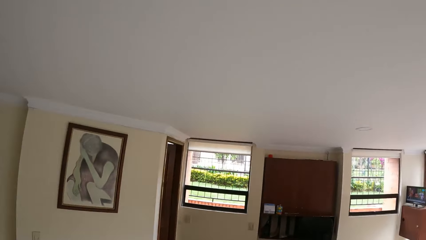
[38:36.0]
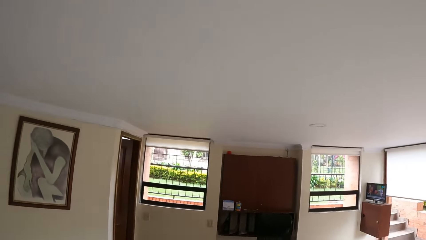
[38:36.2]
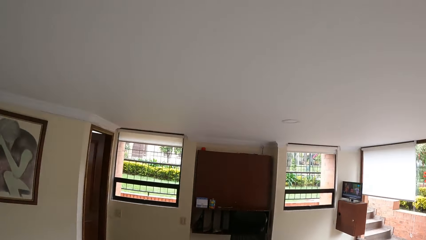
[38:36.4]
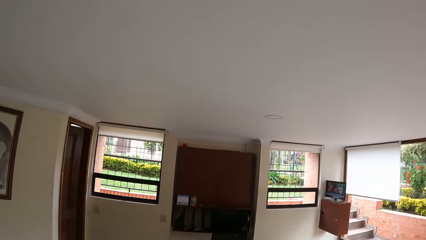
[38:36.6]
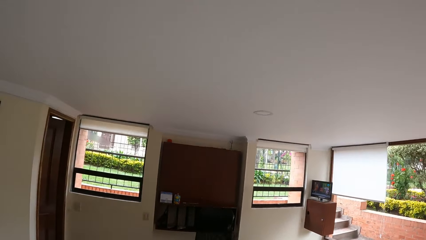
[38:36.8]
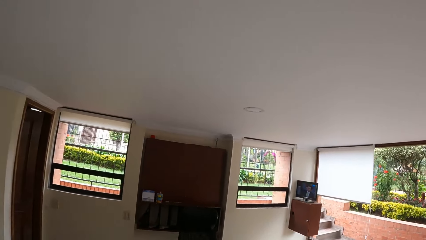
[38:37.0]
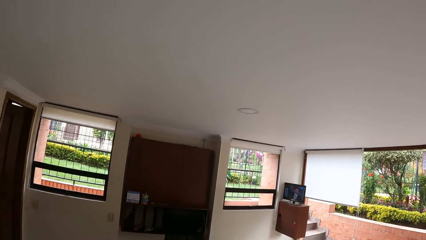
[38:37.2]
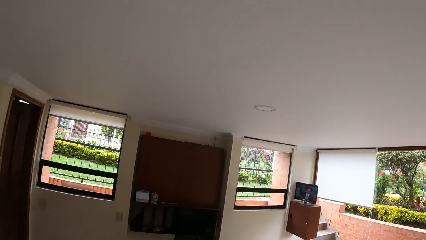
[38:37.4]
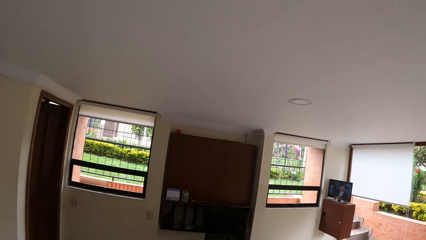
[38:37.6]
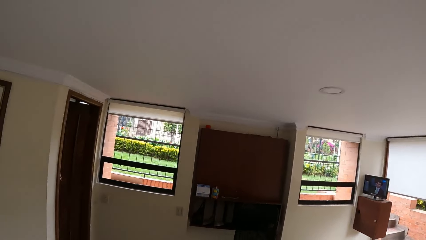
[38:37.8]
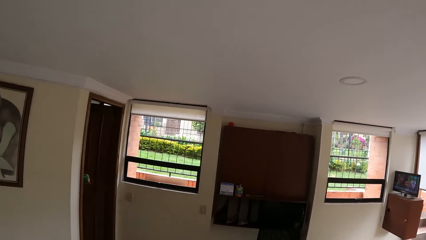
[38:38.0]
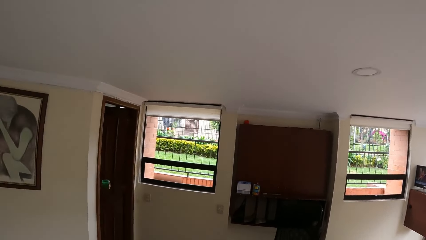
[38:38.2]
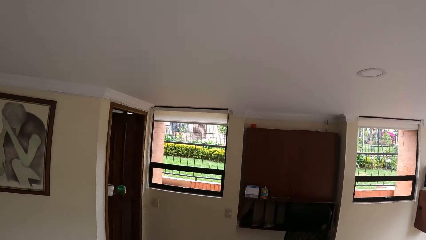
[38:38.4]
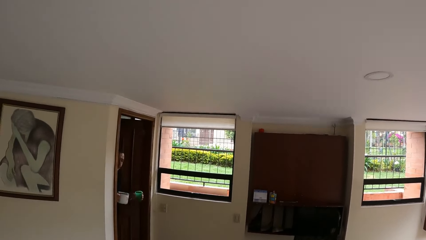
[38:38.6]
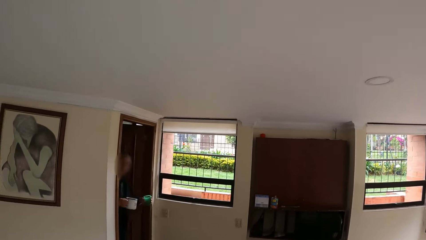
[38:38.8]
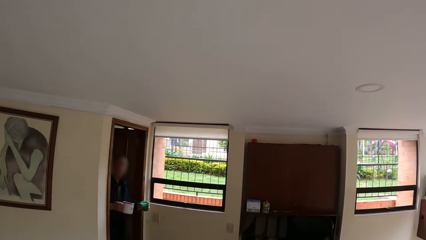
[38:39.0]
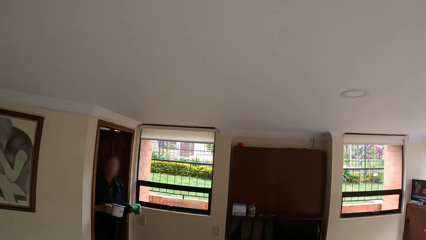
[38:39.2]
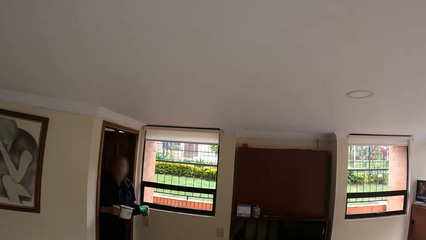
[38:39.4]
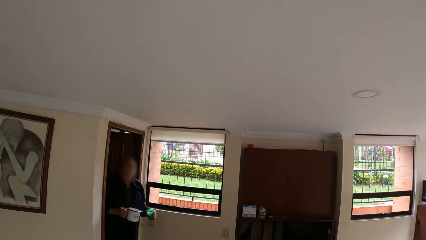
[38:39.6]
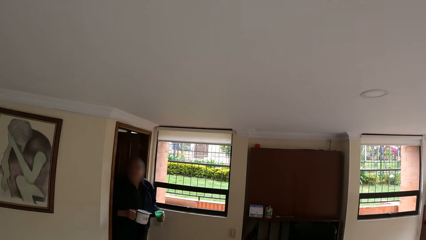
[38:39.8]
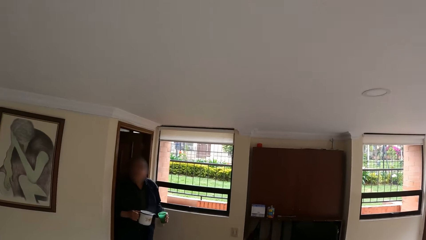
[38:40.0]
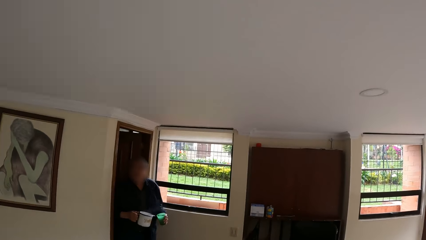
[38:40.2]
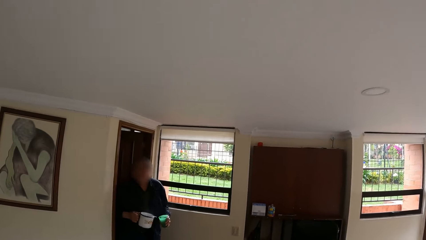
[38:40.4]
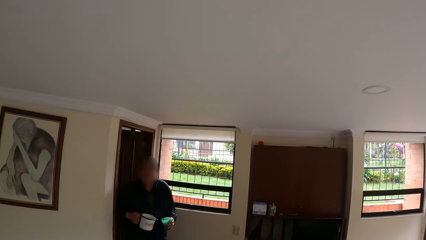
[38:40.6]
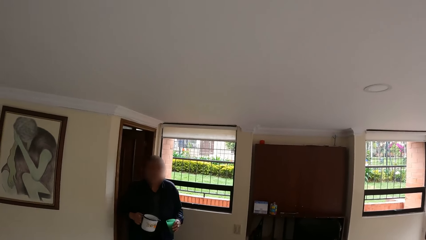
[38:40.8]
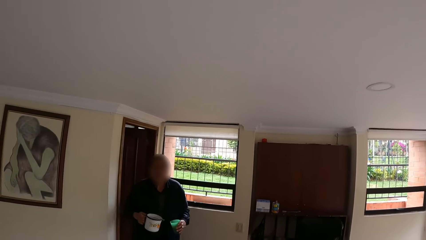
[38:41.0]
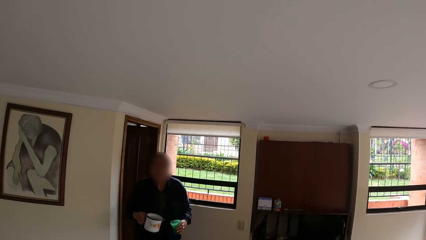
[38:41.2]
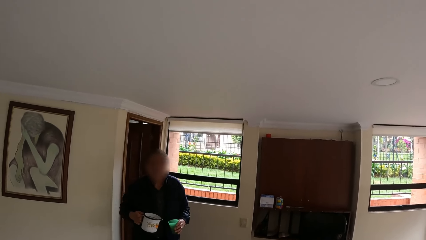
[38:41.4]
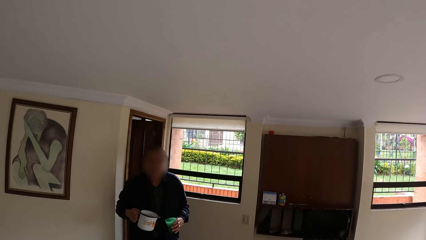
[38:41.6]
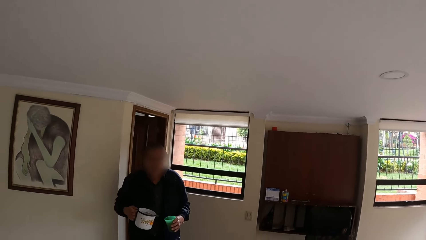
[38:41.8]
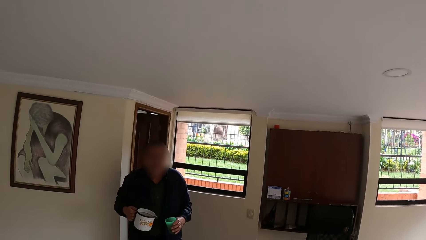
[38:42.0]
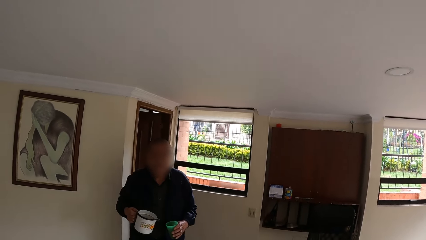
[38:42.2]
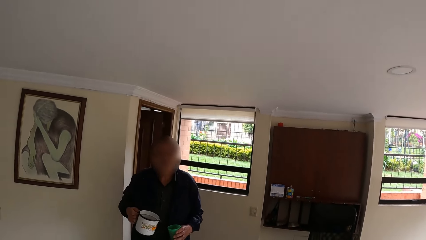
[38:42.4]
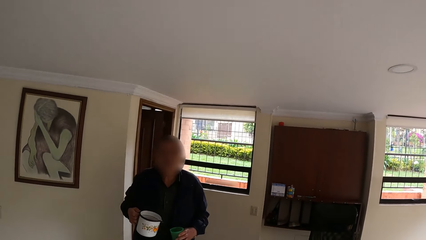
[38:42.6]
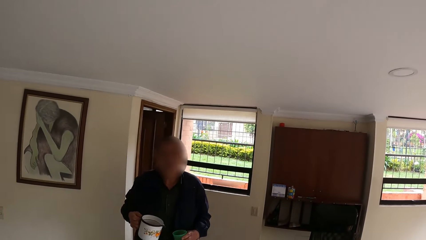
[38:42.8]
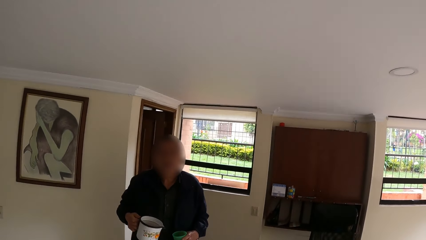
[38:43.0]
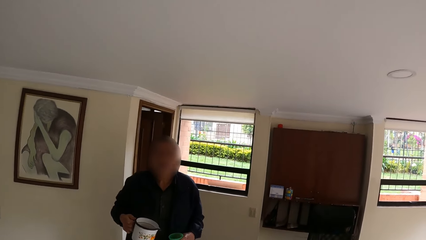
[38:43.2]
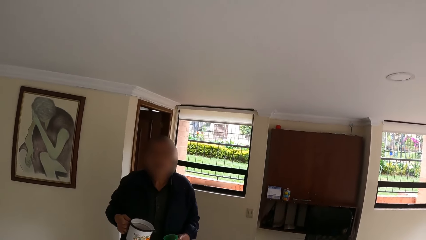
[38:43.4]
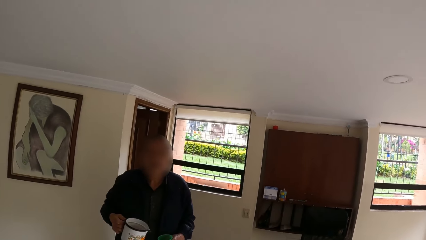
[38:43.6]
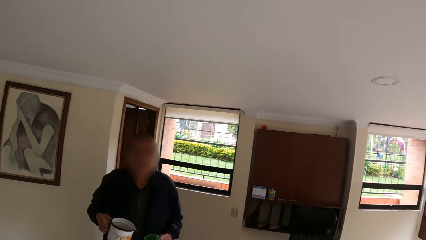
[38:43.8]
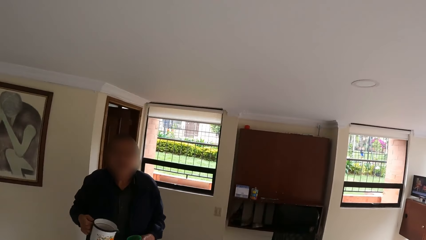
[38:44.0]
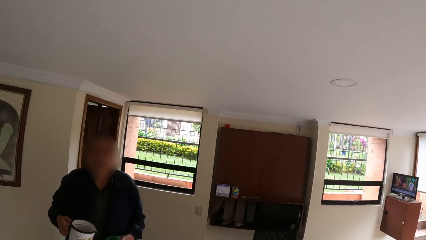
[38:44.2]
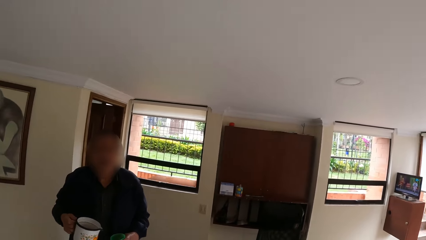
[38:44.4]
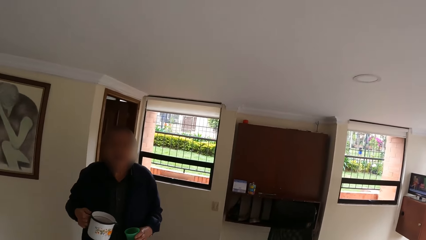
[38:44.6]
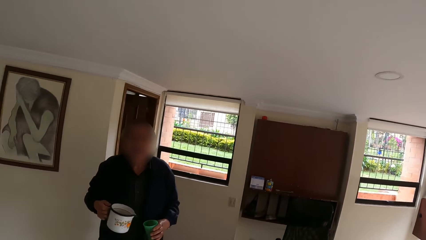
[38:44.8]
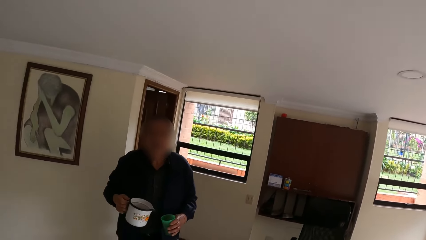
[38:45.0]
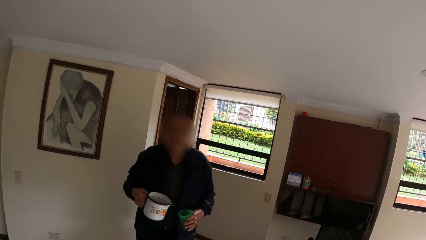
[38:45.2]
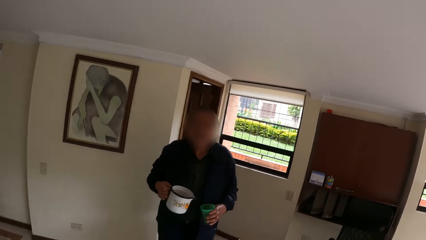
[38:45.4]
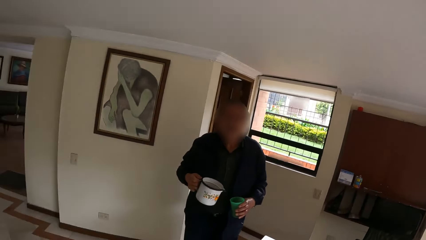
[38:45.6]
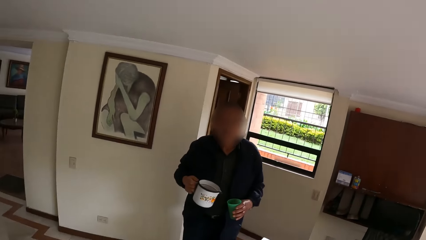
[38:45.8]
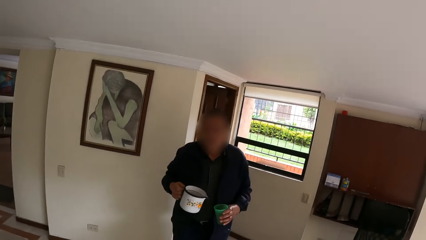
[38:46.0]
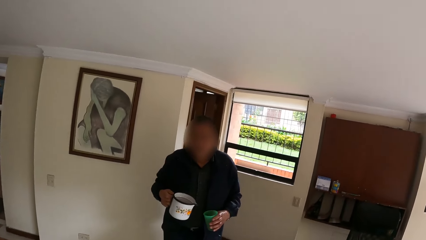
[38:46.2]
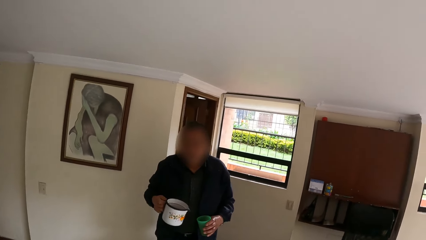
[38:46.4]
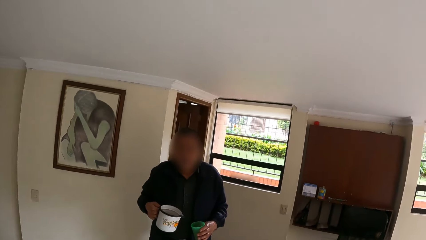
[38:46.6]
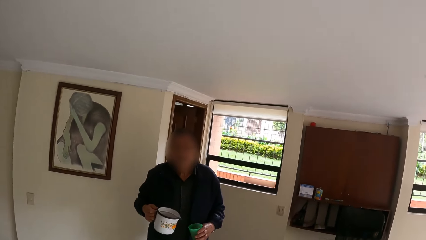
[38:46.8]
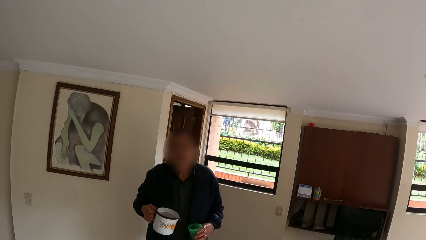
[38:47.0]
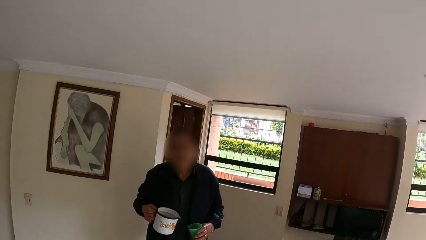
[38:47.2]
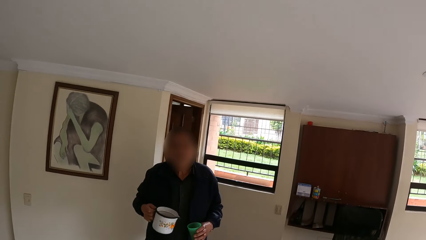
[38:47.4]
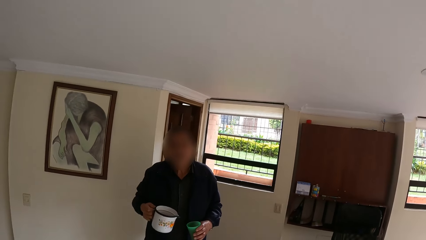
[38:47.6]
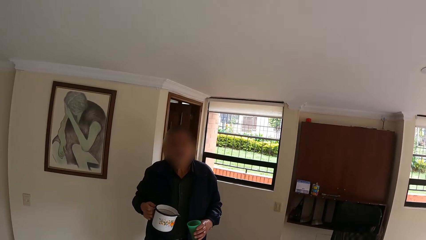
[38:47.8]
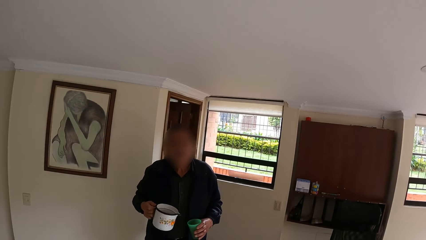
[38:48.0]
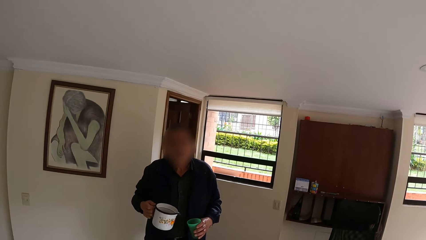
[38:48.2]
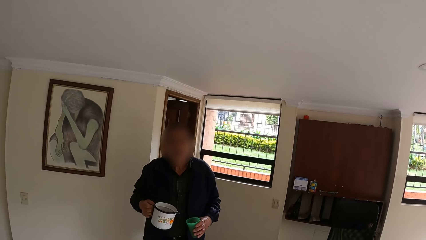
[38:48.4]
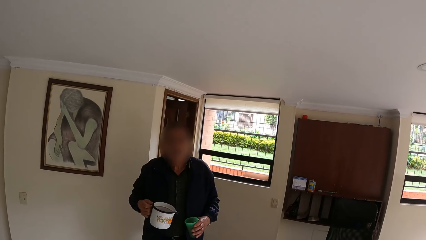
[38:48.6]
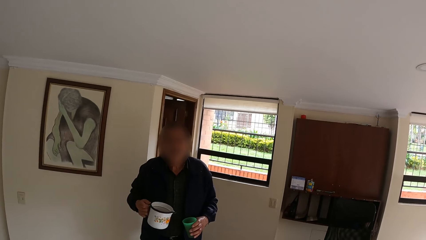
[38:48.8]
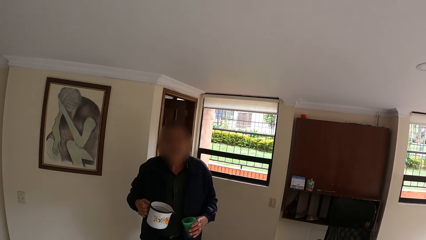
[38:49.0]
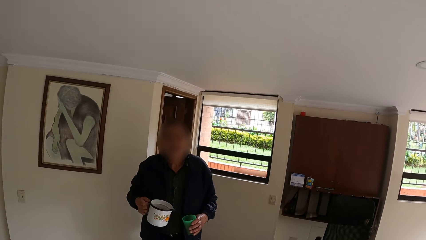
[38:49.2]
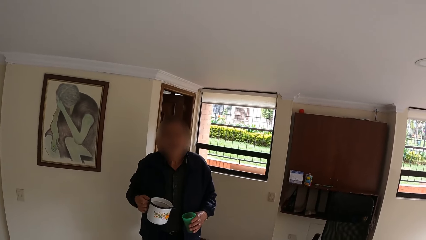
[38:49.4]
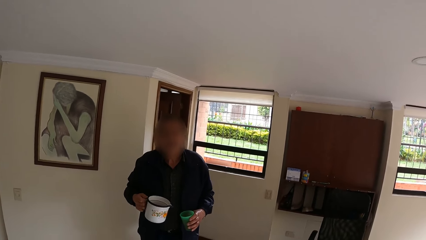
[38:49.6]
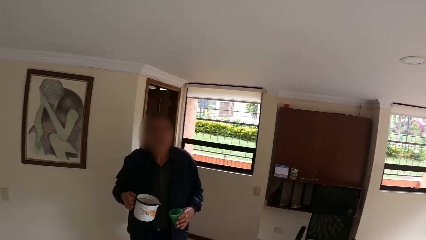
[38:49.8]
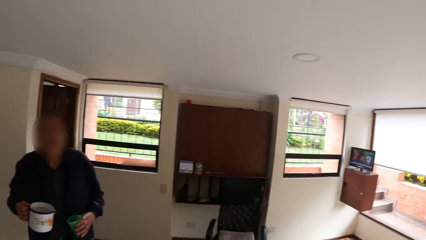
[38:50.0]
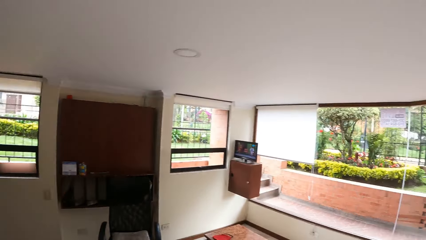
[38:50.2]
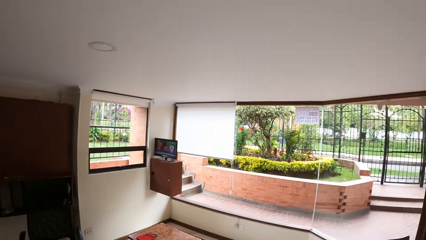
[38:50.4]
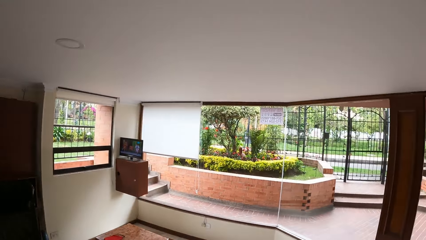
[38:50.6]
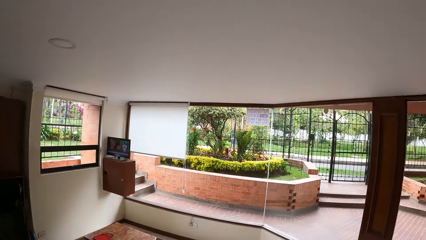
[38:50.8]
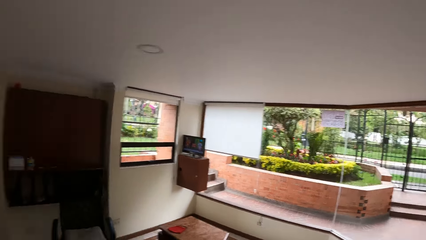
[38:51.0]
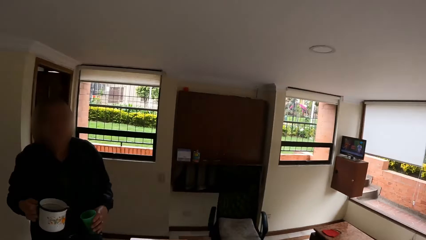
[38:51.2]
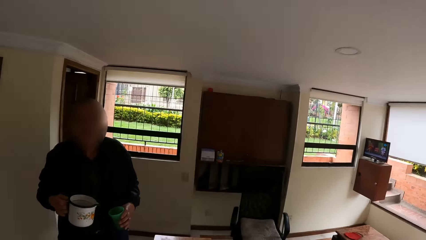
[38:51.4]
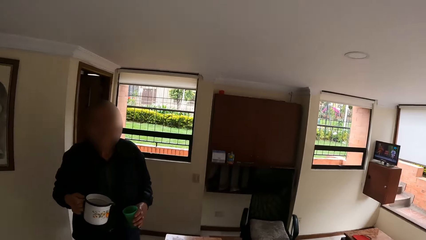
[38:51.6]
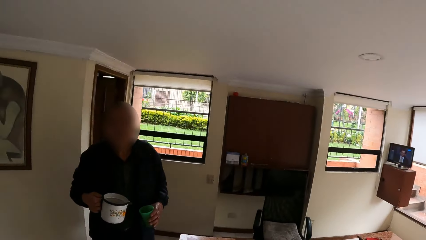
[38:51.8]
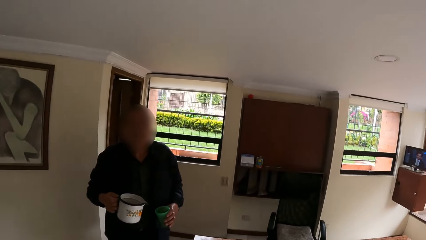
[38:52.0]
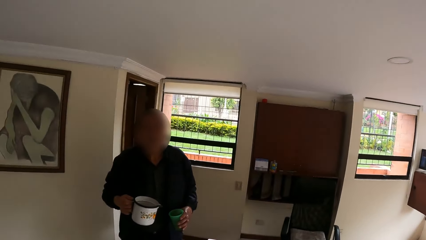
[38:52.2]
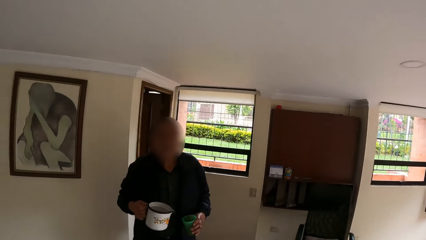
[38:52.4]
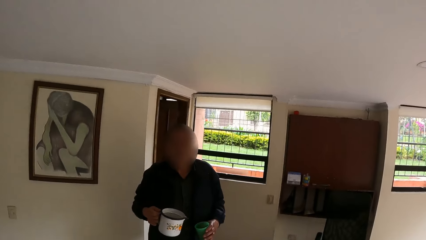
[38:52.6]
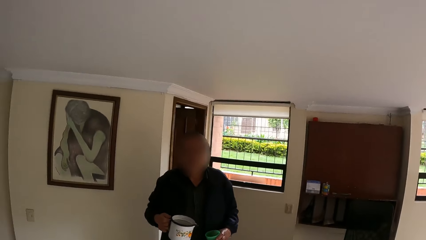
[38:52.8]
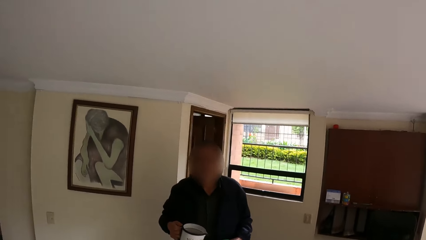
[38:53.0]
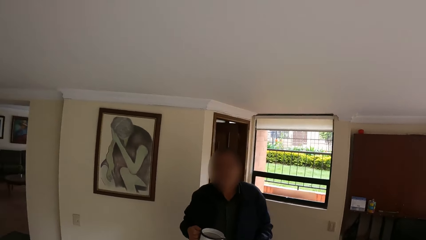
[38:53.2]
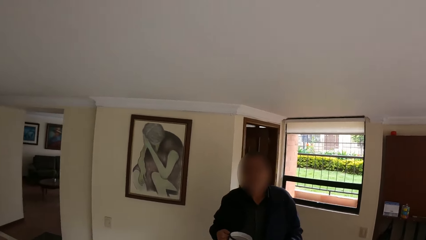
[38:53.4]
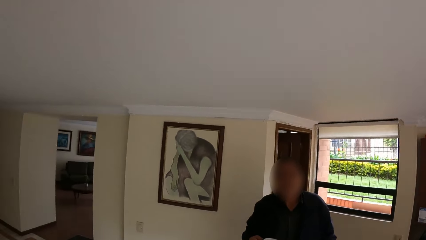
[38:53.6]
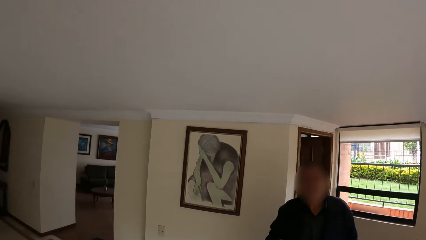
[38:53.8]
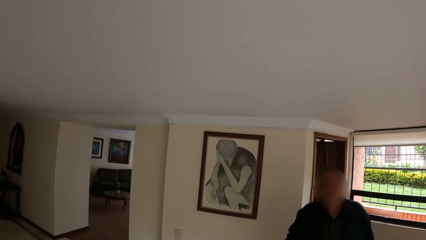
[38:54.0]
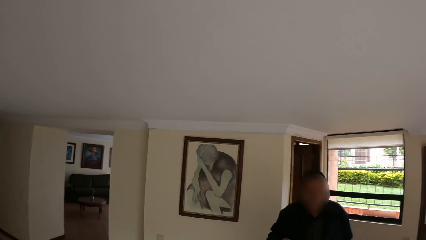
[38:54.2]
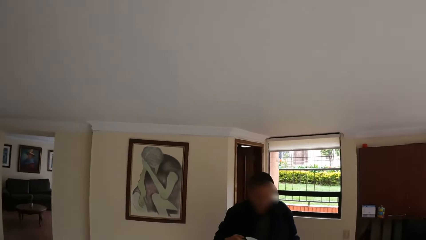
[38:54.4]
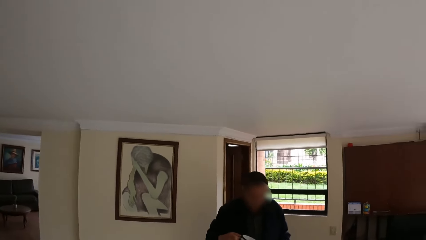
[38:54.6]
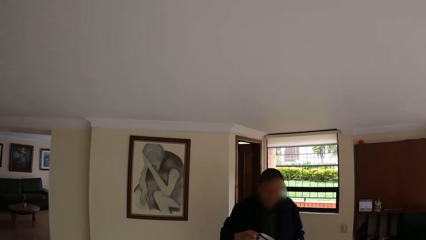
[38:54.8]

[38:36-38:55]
The man holds a jug in his right hand and holds a cup in his left hand. The camera wearer converses with the man. They talk to the man.
